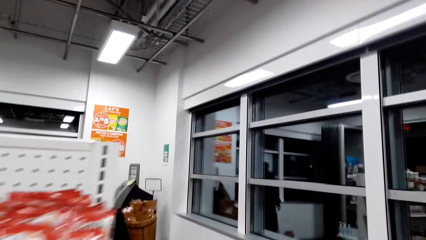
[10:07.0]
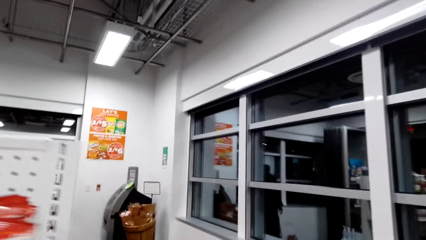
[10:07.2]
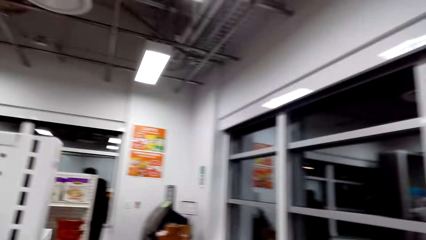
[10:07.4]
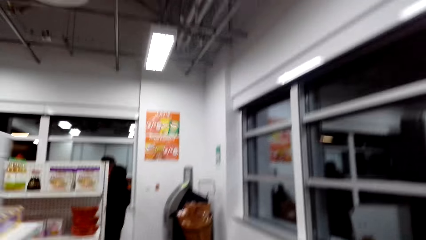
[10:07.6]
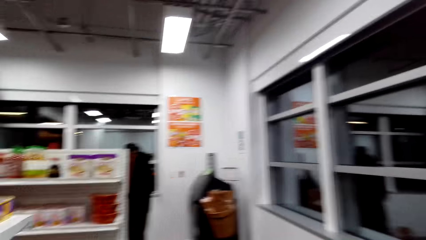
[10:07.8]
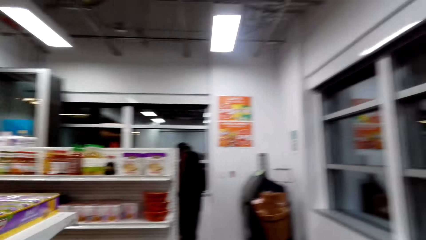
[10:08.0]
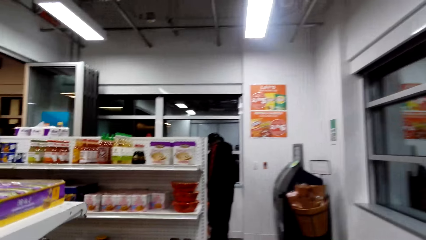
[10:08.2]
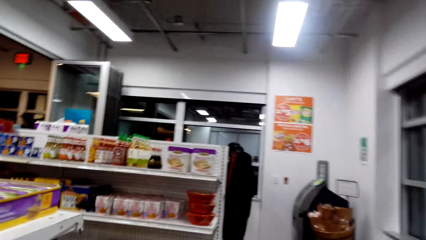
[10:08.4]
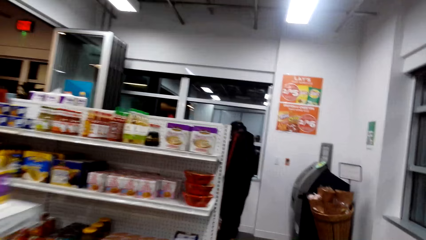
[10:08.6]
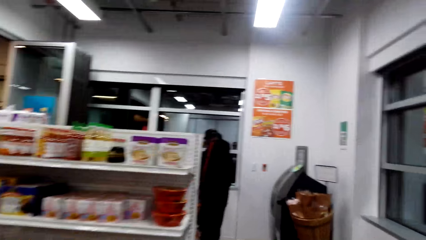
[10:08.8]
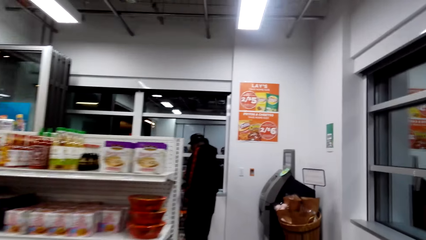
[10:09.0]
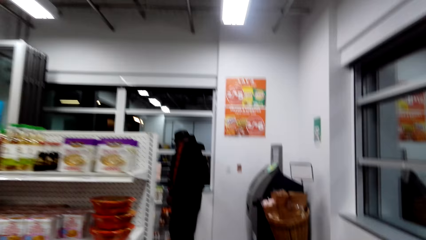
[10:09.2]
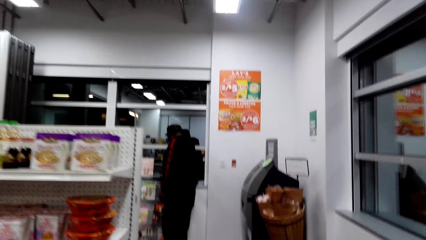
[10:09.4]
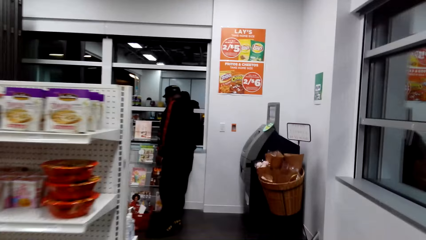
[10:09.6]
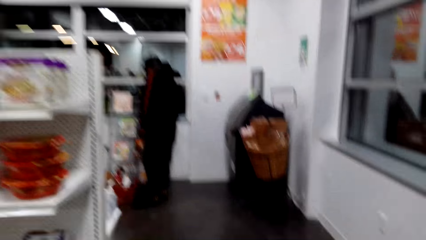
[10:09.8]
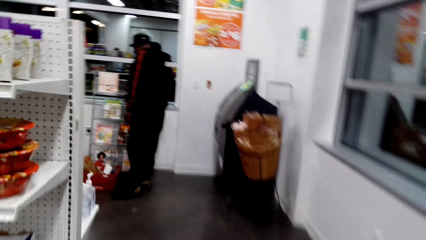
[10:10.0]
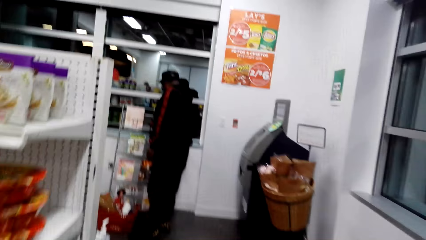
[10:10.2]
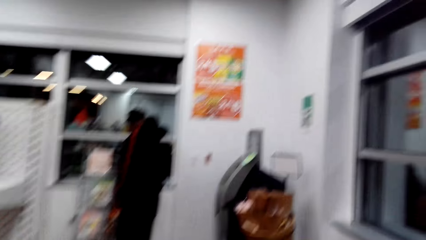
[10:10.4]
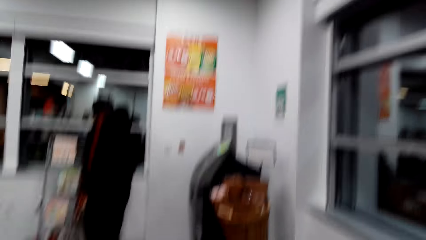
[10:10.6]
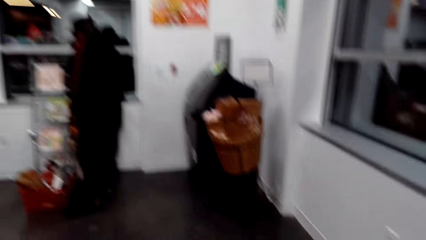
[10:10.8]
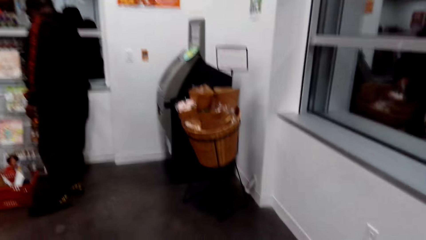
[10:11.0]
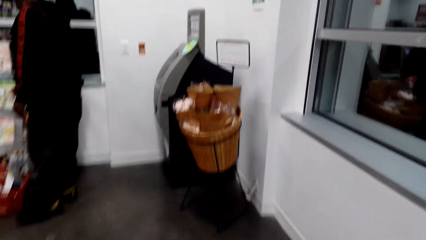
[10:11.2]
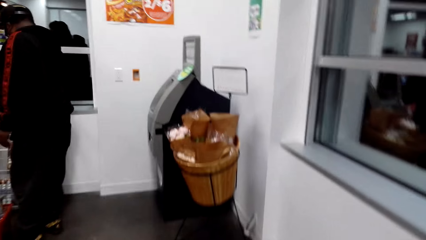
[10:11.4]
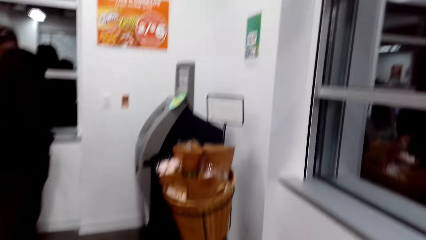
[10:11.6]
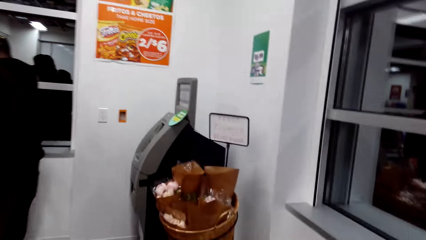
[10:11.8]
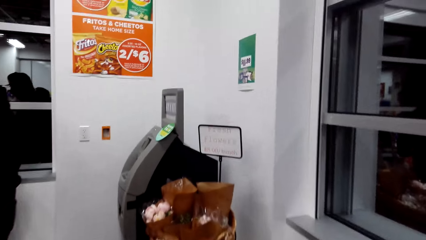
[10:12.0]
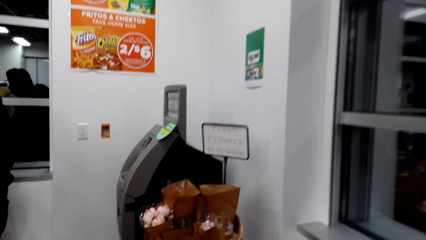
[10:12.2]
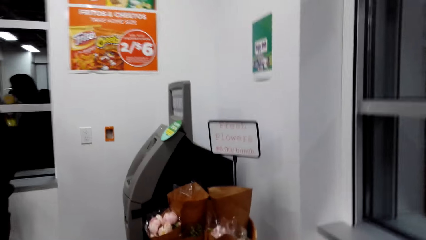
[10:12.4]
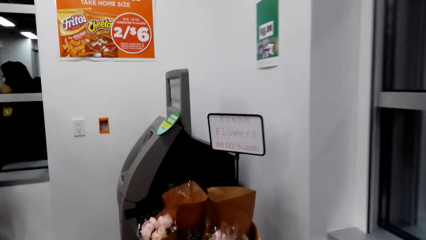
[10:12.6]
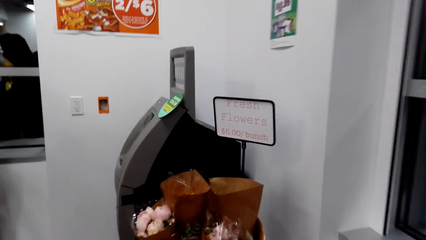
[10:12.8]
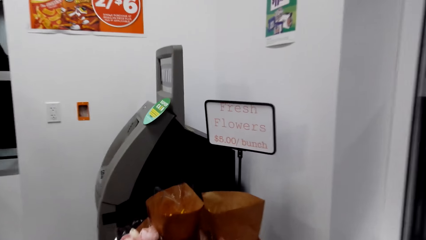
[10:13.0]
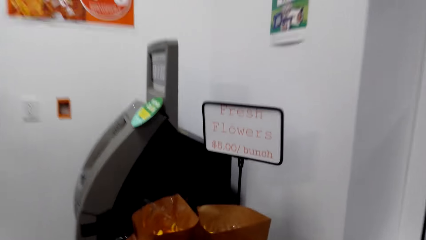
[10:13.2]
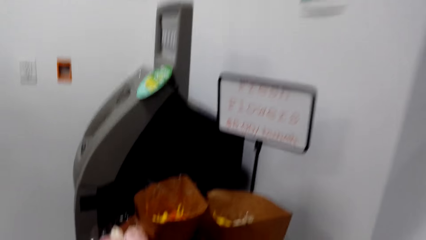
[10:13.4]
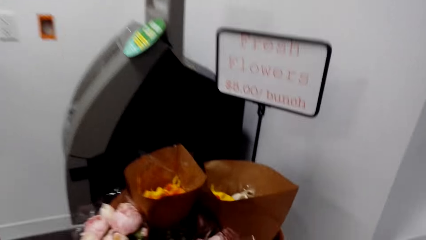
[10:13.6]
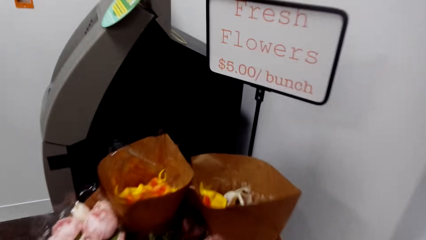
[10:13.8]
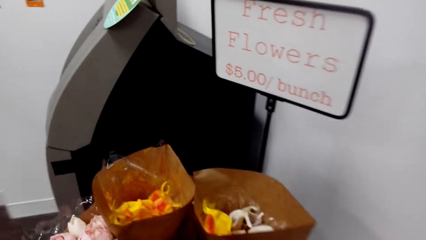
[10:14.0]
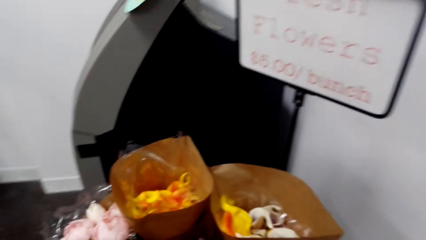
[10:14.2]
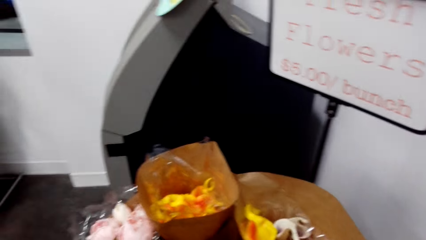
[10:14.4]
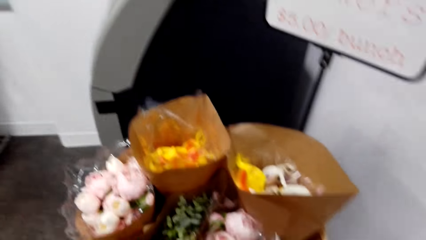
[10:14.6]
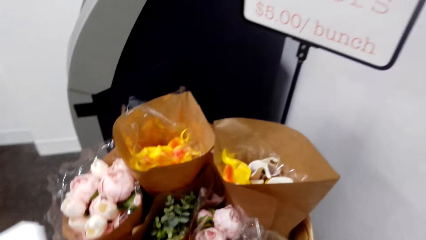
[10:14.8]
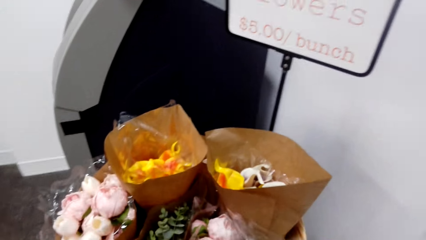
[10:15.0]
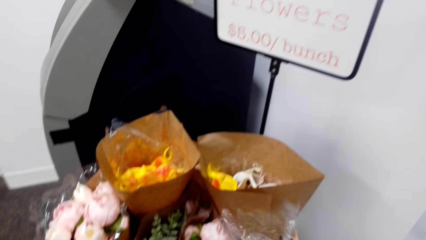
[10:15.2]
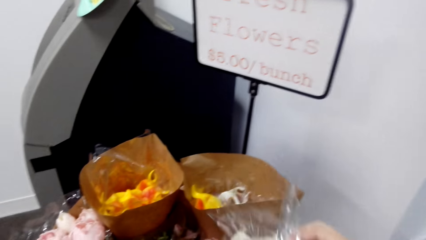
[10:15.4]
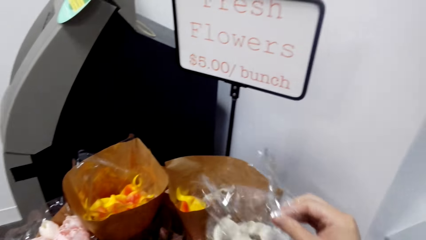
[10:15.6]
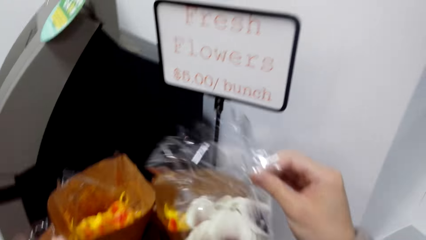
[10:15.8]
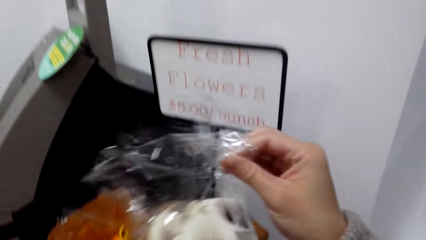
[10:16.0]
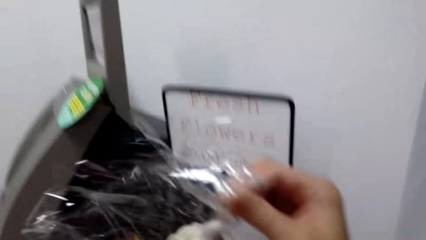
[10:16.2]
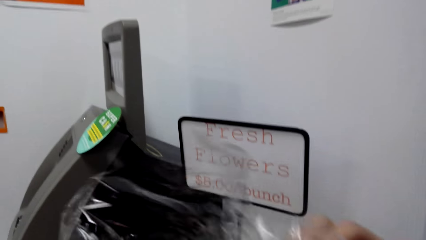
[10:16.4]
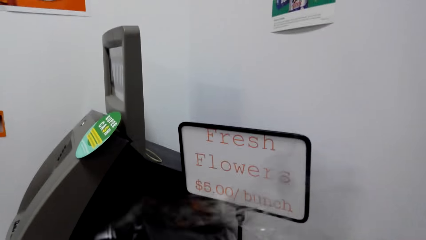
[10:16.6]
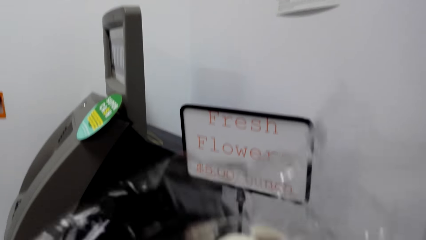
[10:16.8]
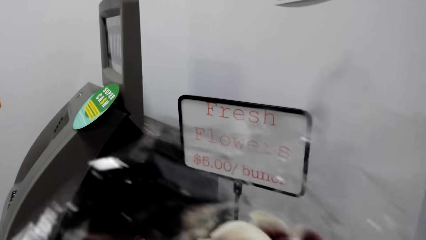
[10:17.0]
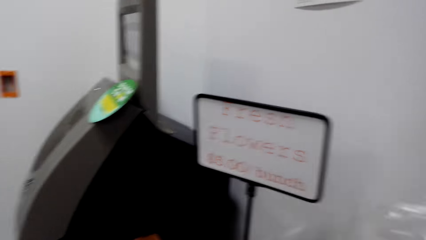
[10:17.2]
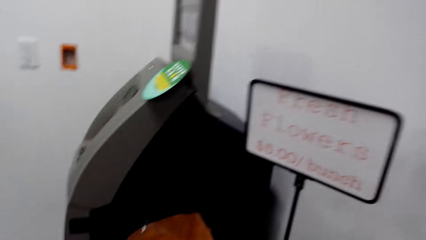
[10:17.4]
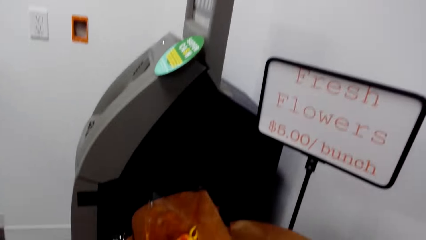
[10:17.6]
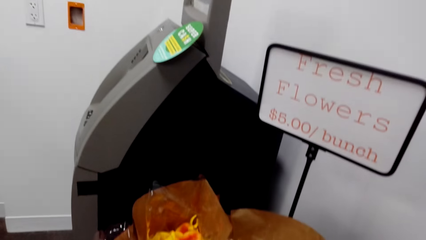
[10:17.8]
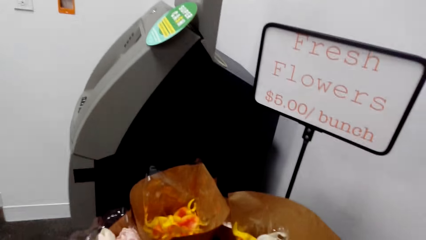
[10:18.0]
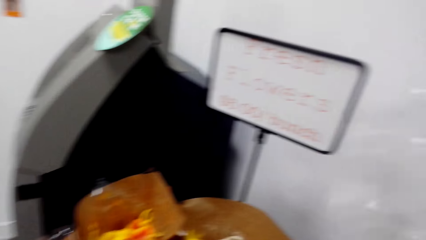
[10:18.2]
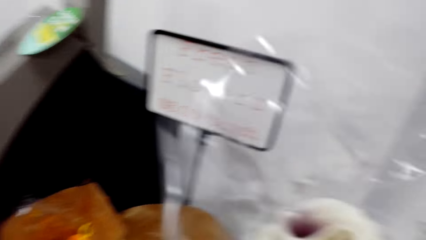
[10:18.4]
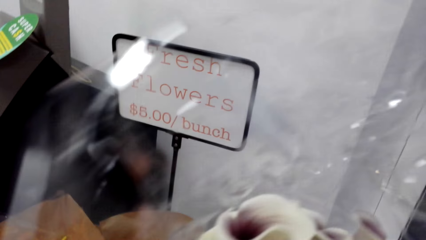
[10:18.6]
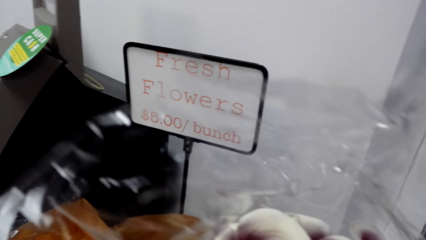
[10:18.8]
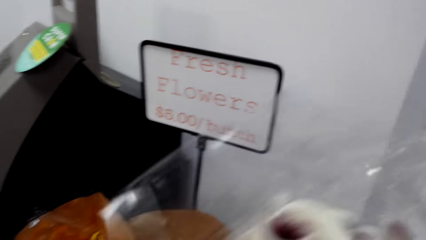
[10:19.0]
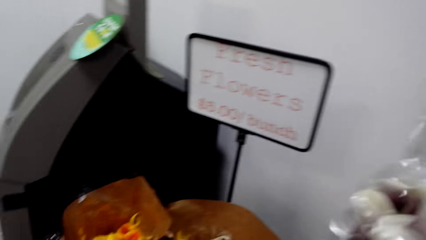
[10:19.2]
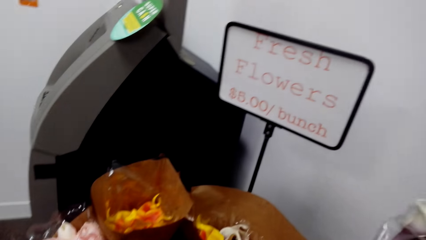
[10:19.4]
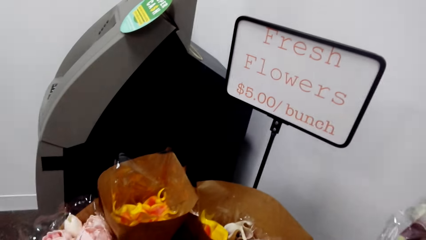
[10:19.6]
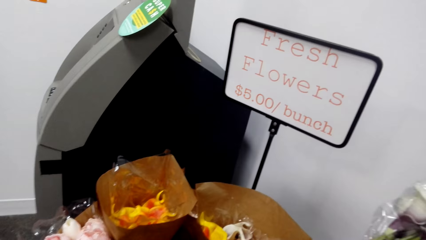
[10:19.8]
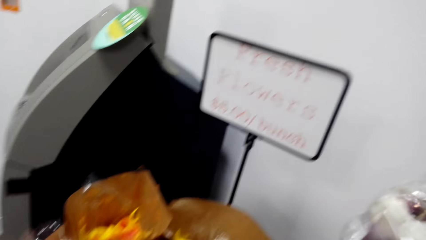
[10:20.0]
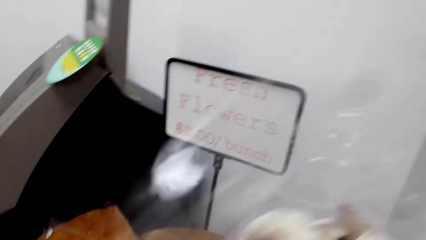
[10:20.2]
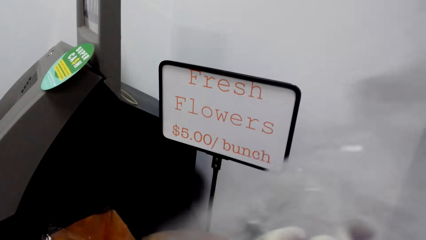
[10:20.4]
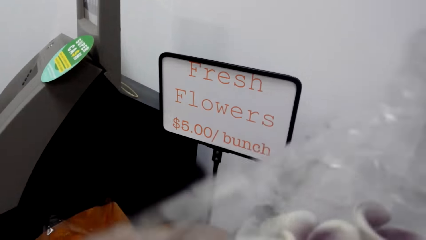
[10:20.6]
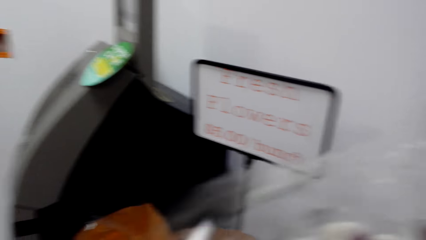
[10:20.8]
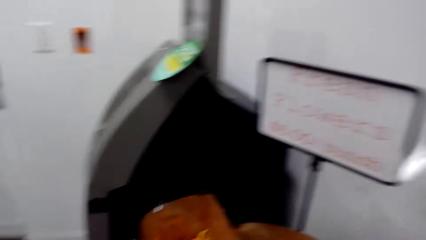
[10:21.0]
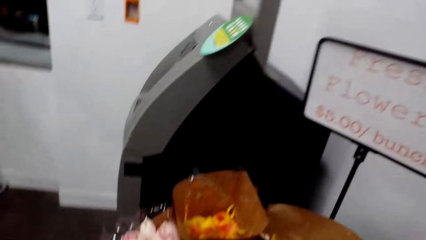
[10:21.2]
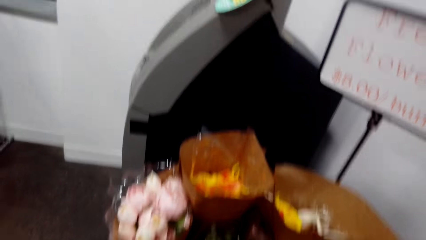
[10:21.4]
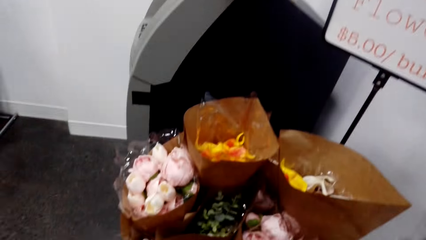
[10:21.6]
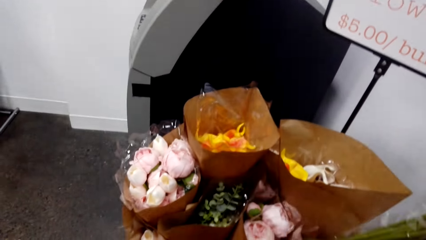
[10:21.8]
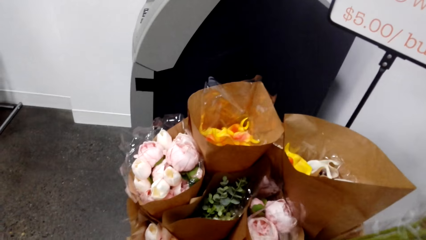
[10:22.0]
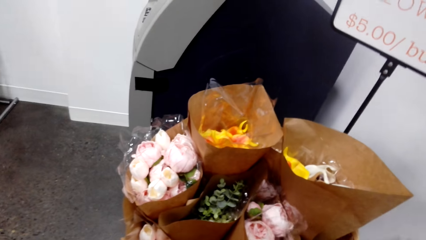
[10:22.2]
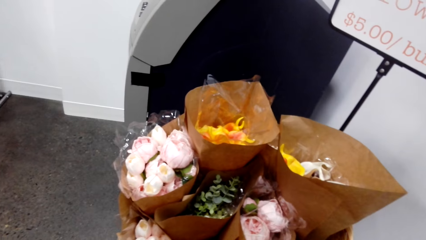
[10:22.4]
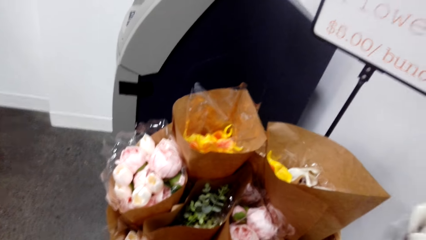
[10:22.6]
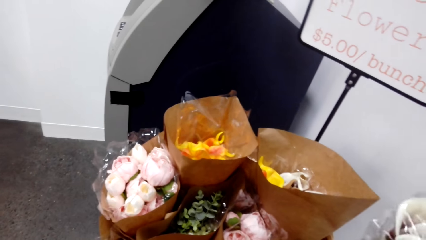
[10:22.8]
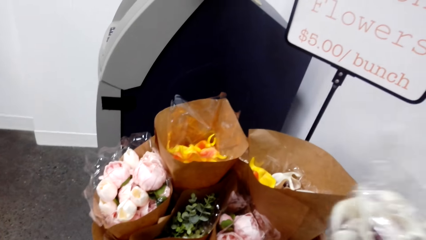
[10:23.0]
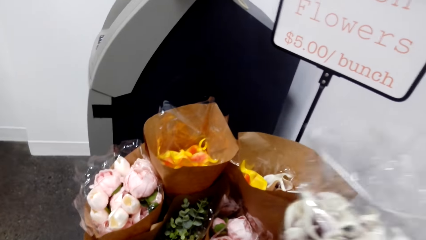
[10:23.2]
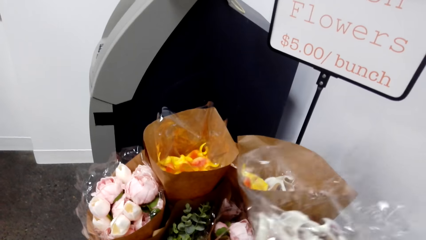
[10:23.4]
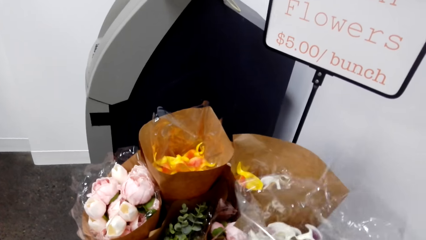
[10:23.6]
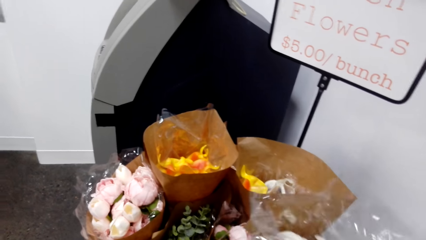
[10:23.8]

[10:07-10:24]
The camera wearer walks to the flowers. They pick a flower.
